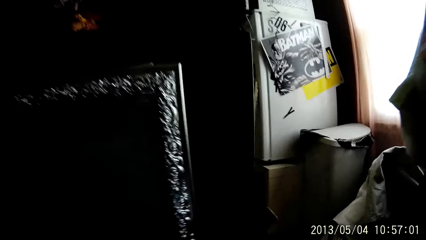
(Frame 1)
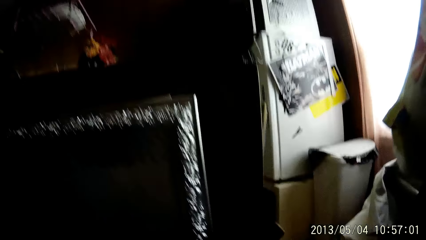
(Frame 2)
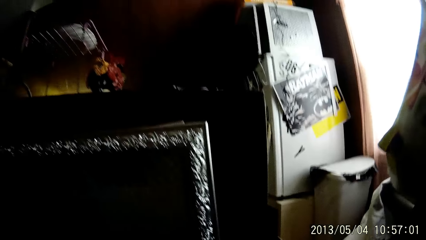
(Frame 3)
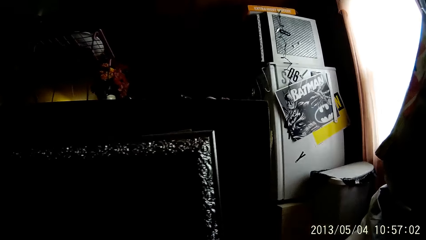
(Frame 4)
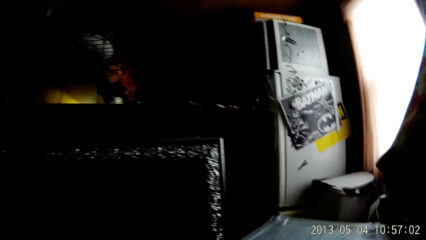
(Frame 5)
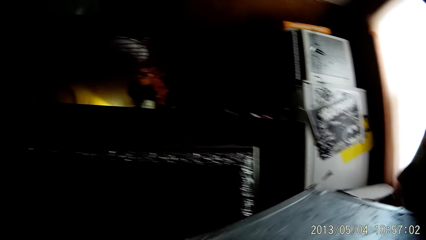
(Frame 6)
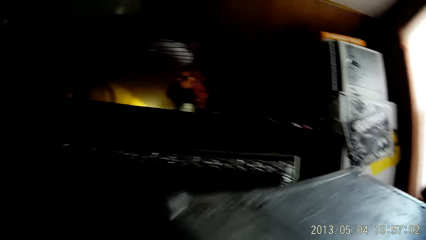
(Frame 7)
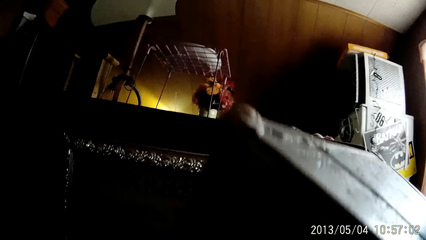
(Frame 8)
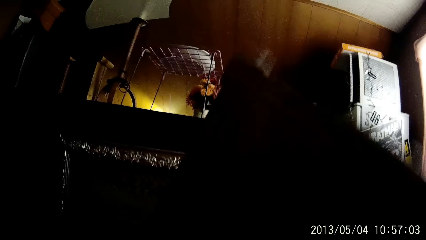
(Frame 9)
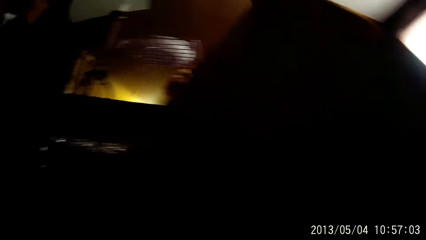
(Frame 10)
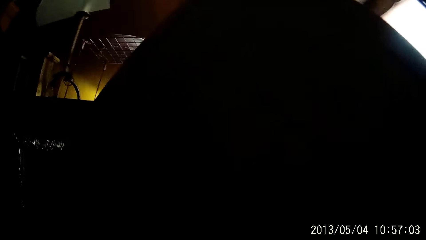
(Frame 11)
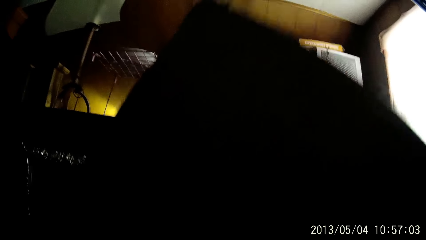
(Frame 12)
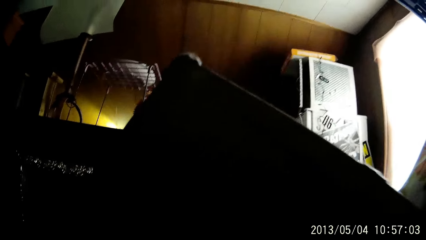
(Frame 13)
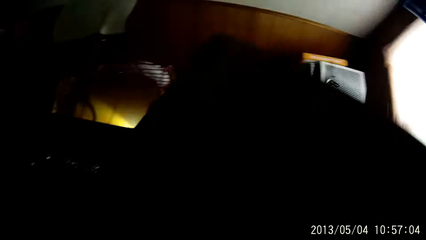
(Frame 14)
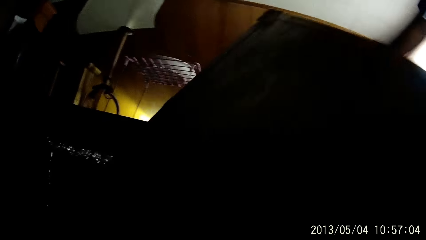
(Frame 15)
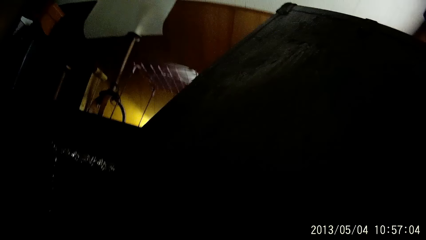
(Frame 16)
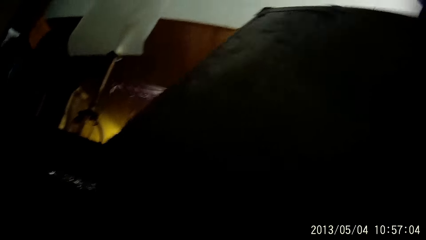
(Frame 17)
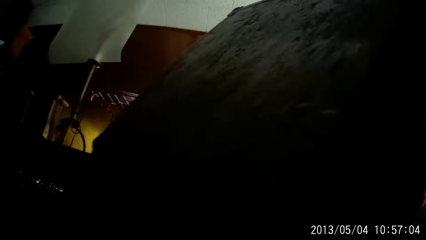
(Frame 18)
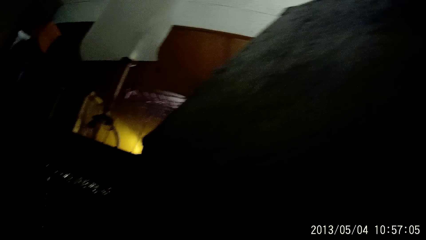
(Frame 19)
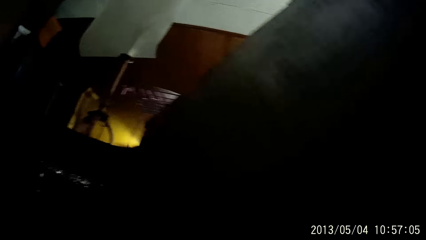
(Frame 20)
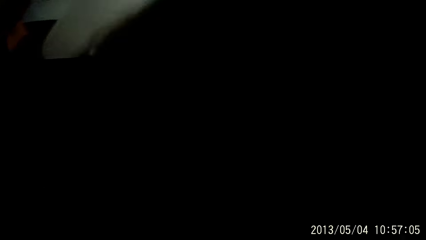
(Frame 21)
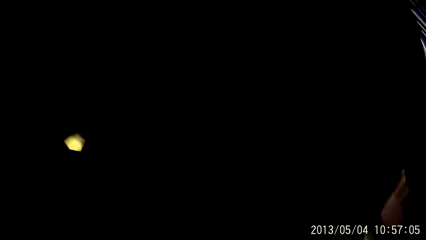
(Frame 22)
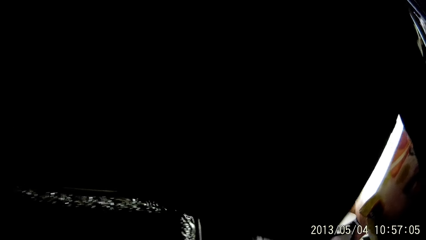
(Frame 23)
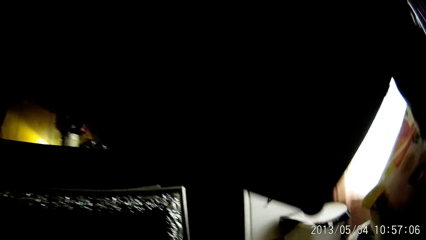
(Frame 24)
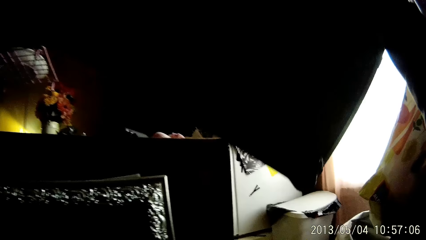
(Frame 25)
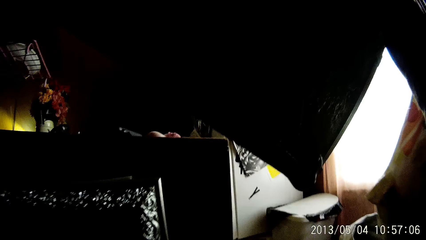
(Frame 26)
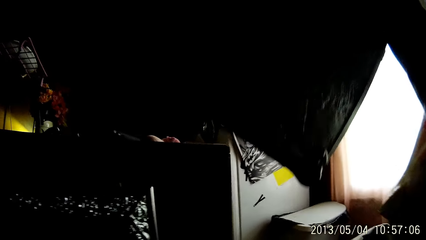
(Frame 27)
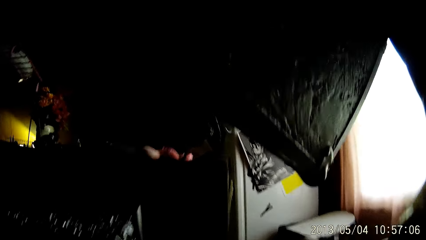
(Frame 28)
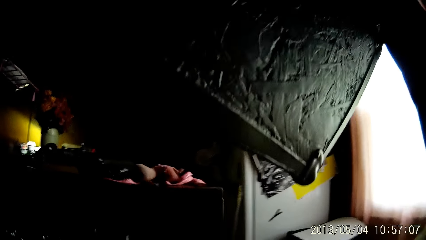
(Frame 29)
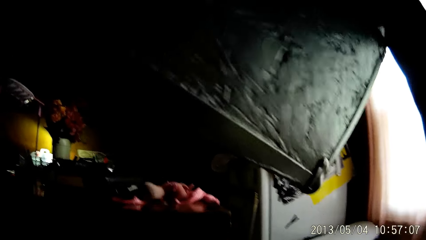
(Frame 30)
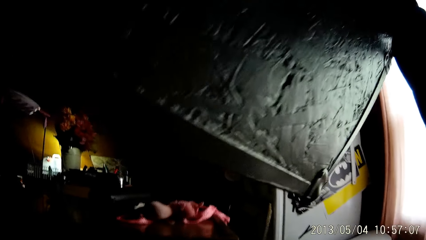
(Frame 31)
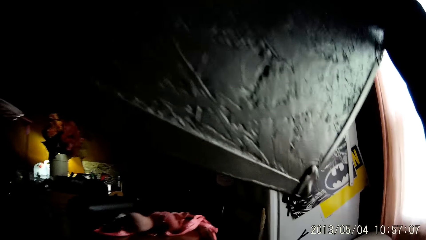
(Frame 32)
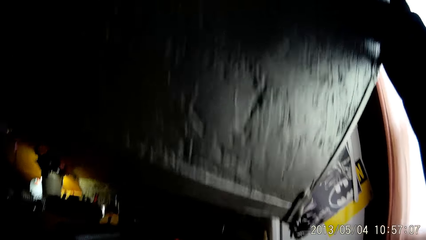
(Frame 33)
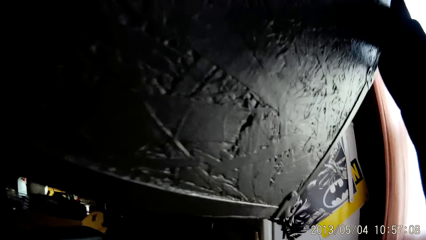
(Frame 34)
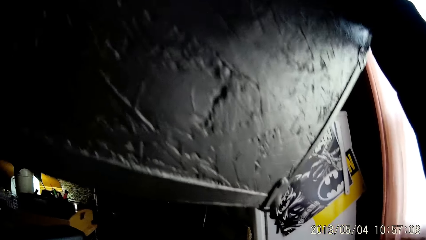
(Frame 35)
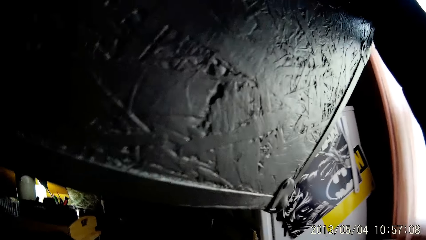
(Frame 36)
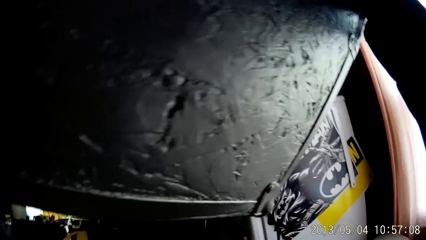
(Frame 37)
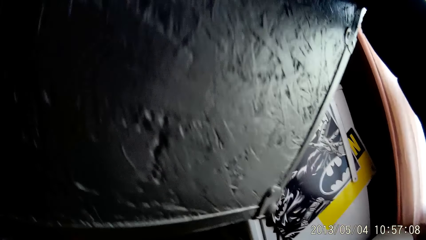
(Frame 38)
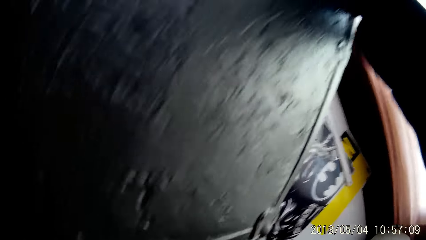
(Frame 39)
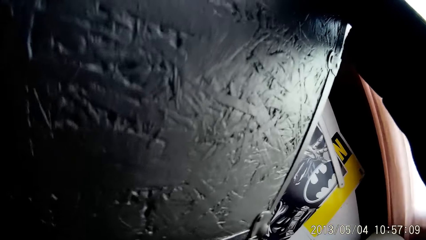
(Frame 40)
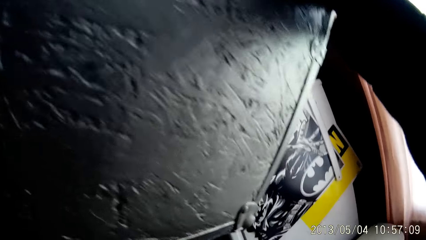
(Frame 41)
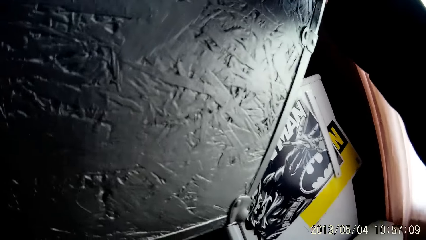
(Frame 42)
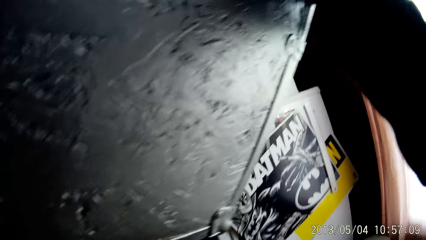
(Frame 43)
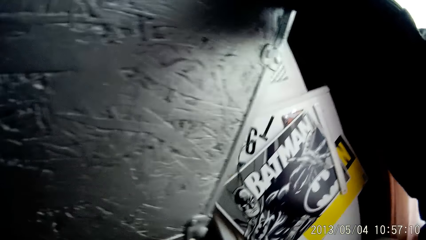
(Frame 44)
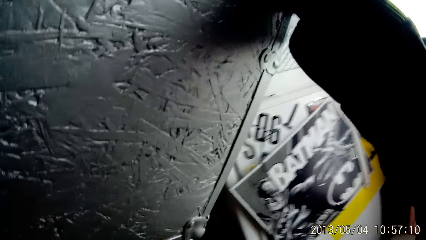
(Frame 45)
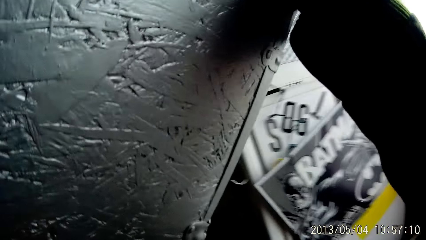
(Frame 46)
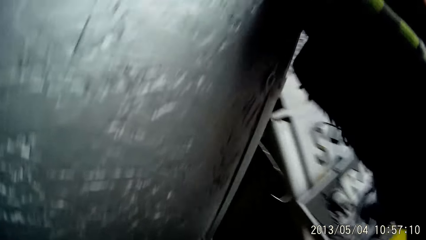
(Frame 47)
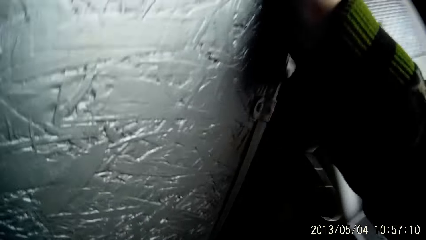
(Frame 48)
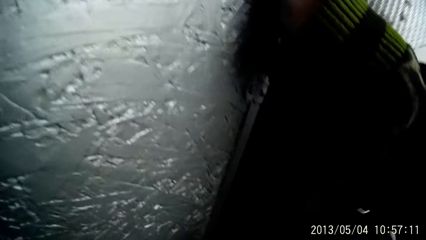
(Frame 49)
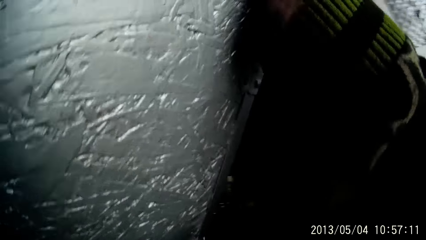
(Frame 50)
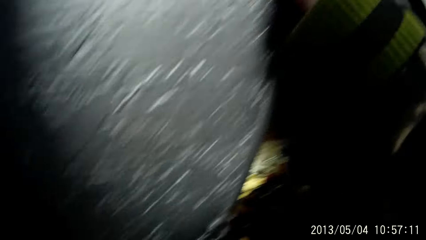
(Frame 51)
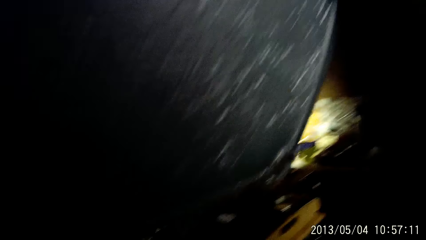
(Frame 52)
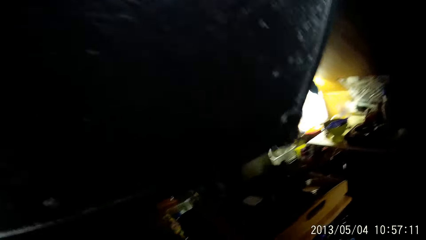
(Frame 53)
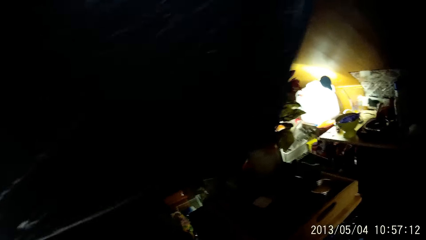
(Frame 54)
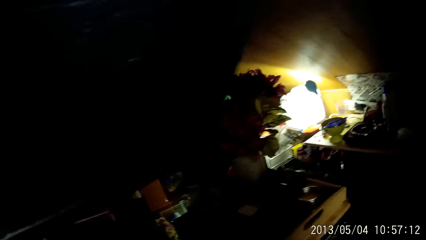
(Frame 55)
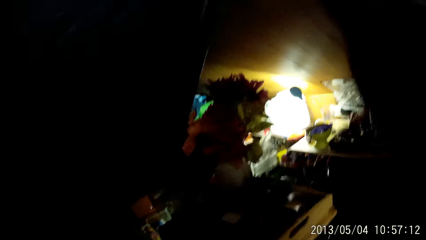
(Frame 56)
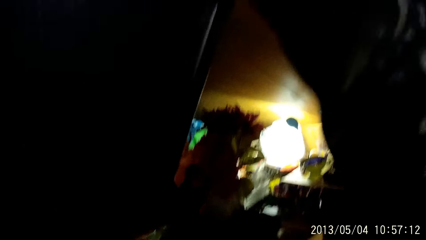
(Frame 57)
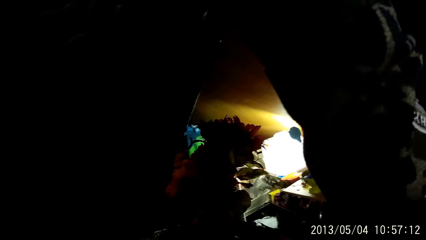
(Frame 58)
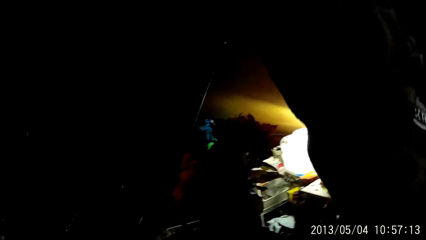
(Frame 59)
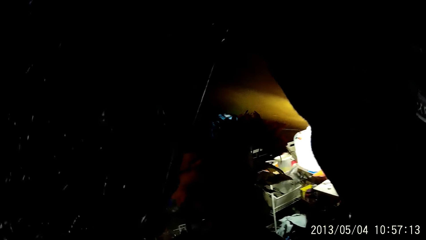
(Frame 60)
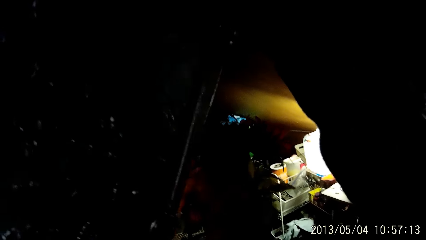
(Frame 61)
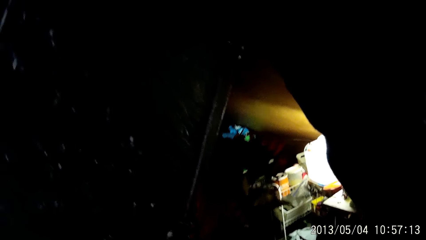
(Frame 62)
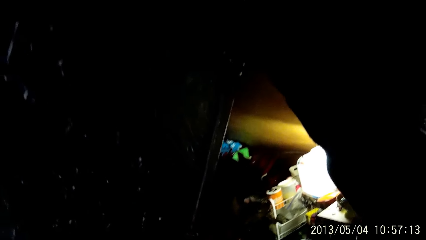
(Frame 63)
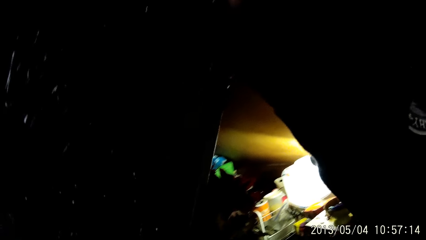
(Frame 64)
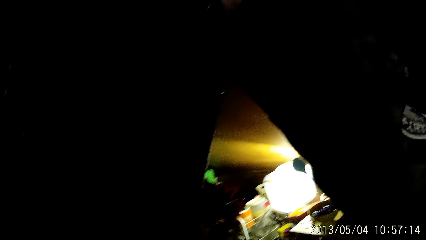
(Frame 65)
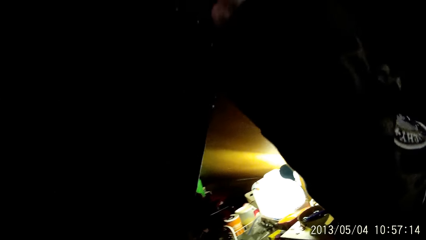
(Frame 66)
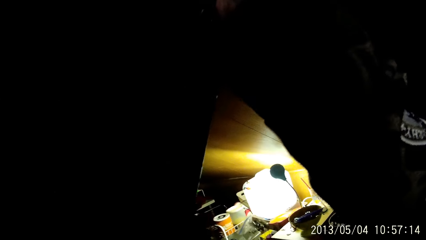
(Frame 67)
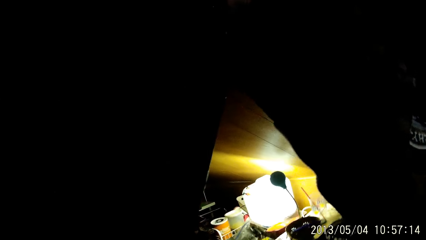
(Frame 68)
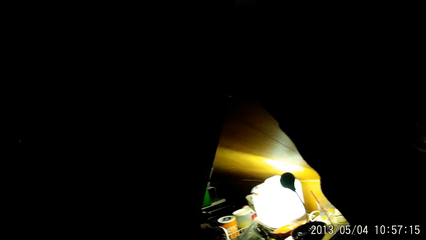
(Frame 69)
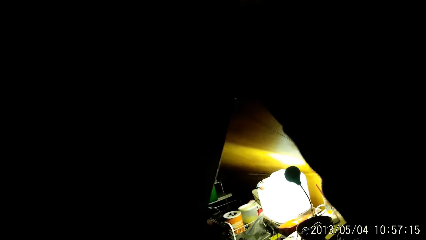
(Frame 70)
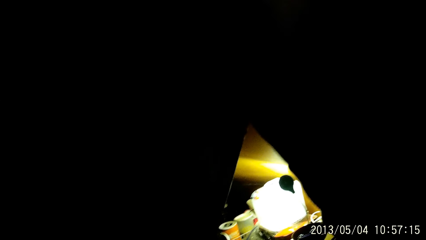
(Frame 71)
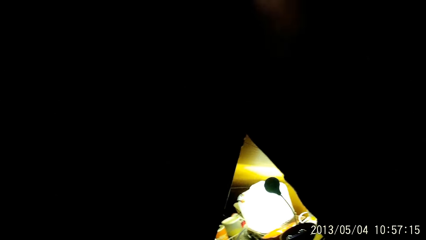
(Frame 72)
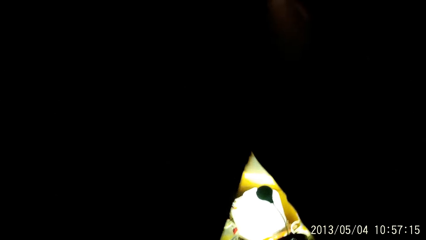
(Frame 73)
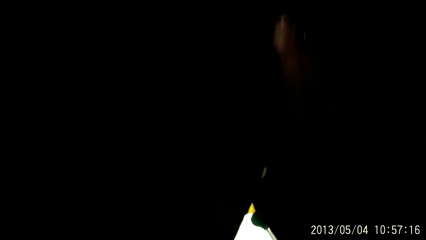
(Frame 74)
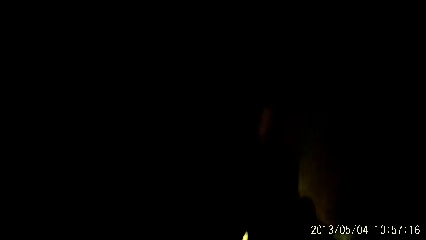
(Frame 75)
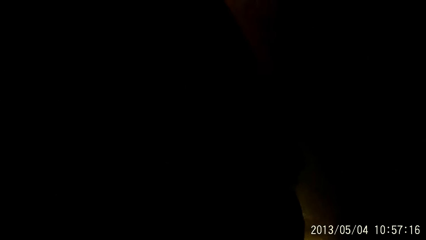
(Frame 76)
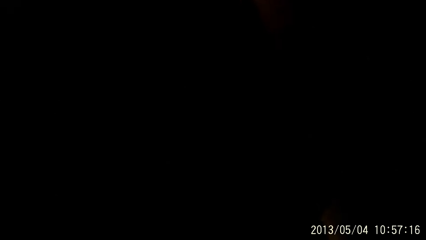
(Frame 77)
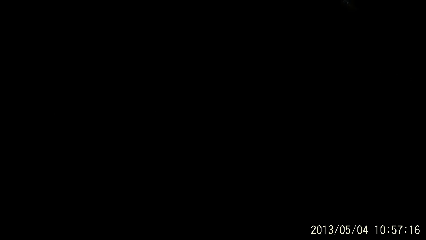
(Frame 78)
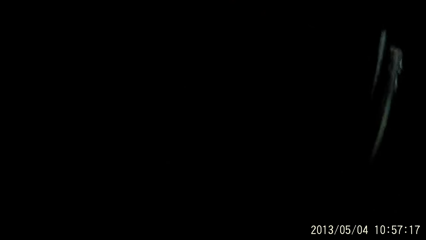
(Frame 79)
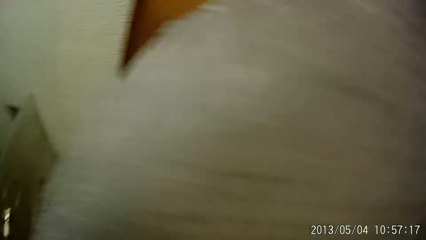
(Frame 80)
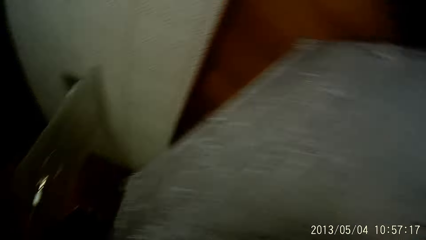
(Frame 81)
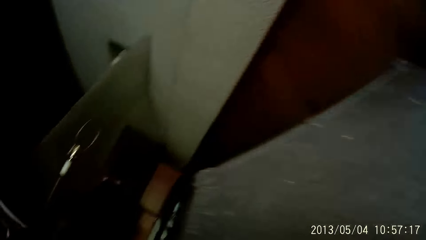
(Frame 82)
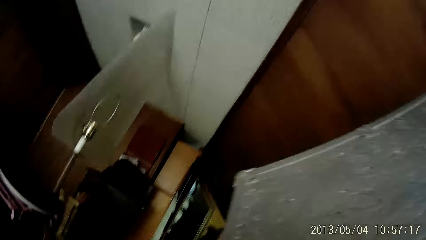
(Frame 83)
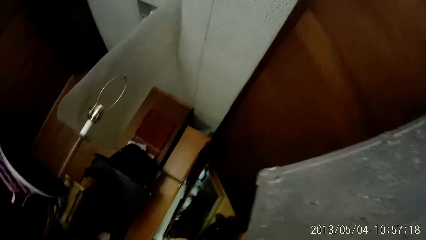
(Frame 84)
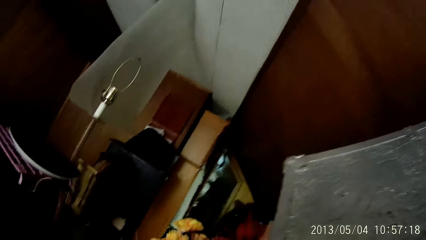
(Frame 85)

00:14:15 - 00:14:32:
The camera wearer walks around. He raises a box with his two hands. He looks around. He looks around again.
